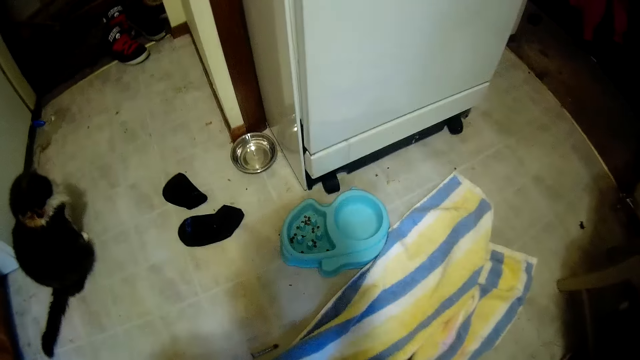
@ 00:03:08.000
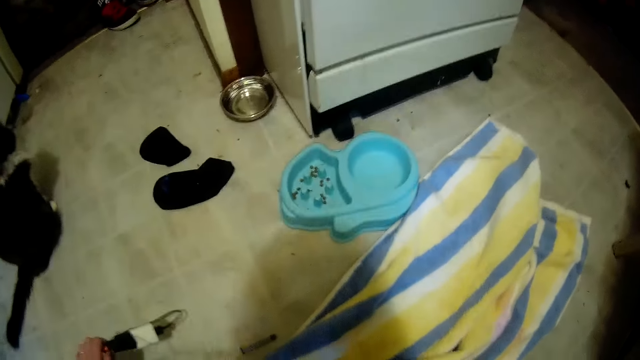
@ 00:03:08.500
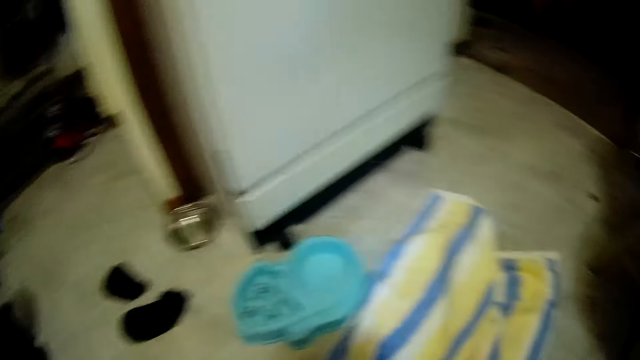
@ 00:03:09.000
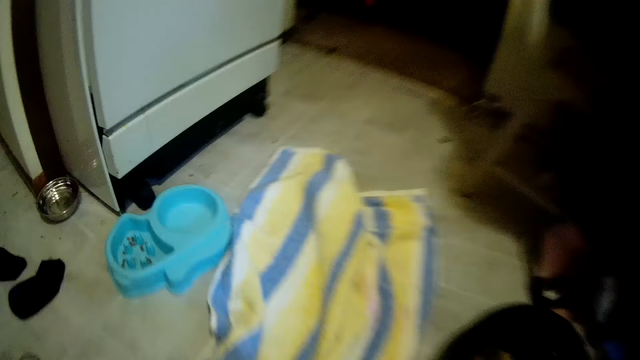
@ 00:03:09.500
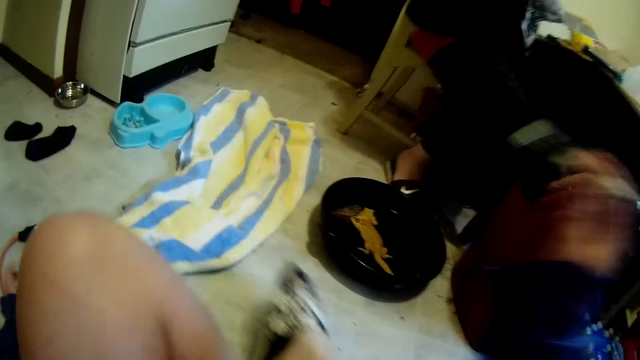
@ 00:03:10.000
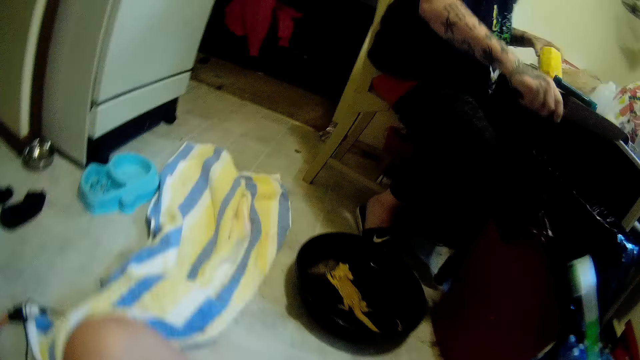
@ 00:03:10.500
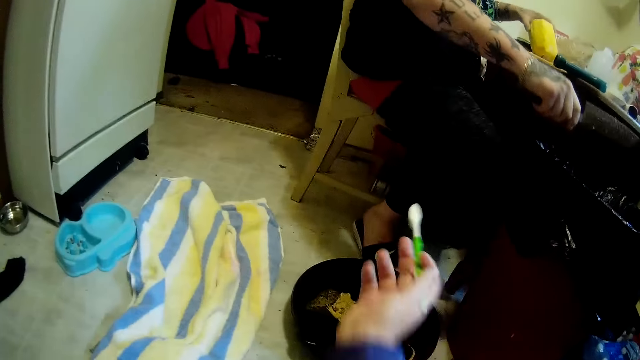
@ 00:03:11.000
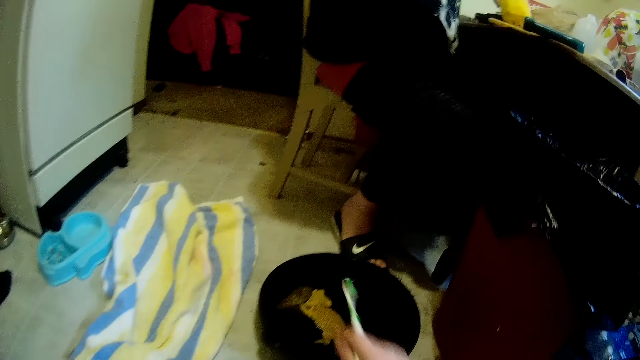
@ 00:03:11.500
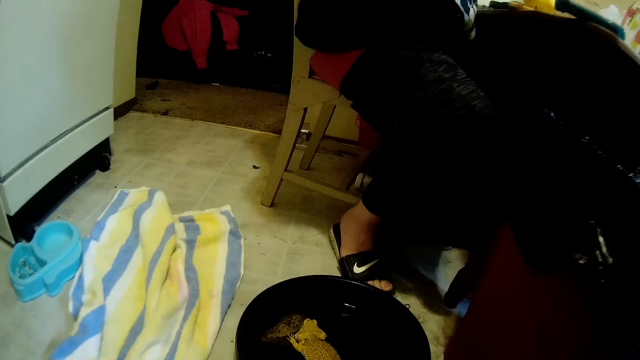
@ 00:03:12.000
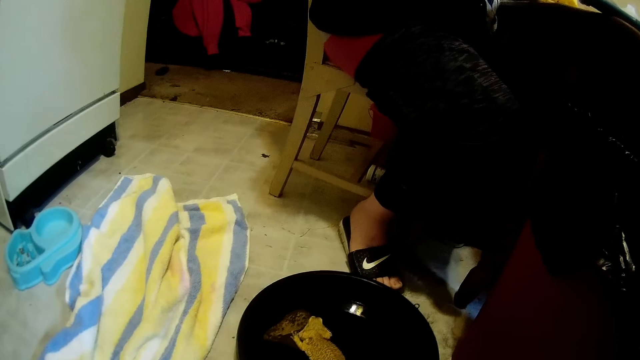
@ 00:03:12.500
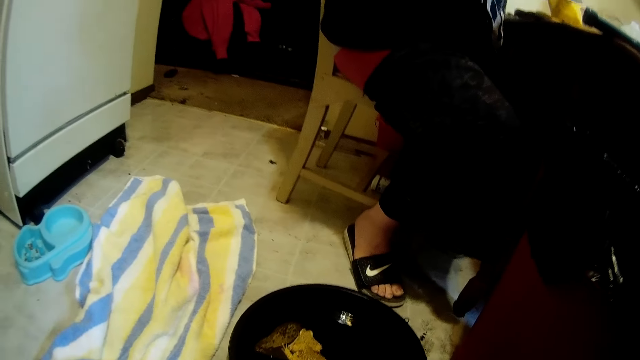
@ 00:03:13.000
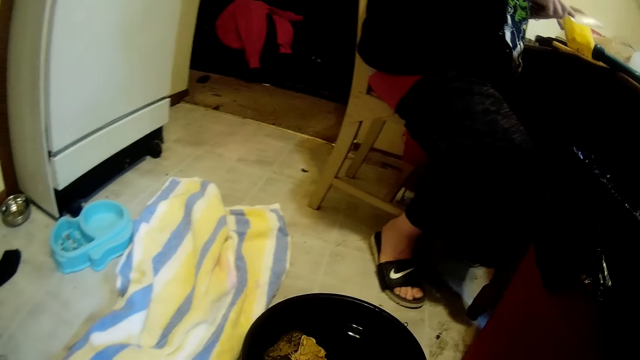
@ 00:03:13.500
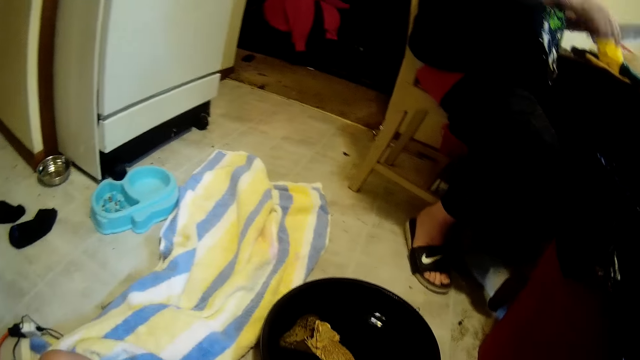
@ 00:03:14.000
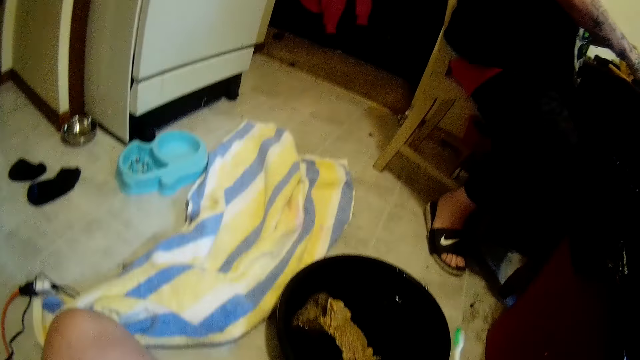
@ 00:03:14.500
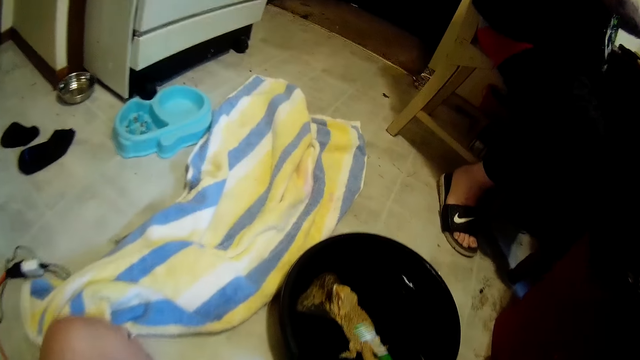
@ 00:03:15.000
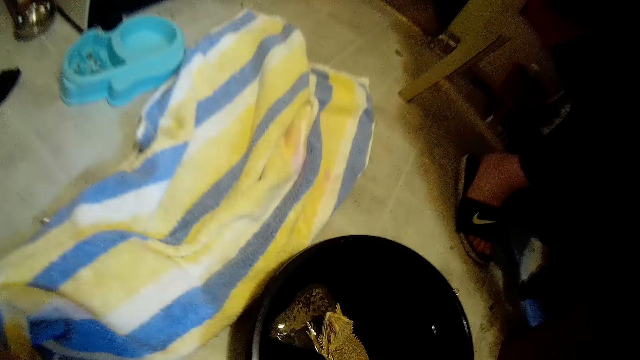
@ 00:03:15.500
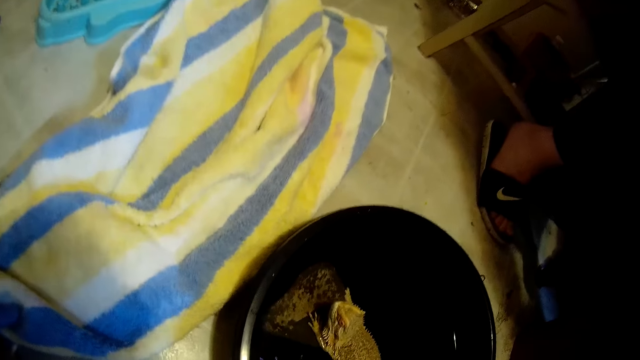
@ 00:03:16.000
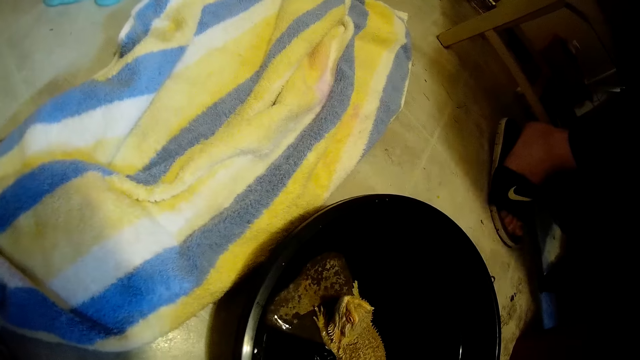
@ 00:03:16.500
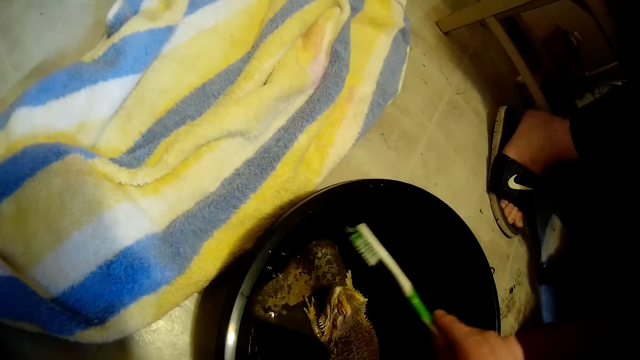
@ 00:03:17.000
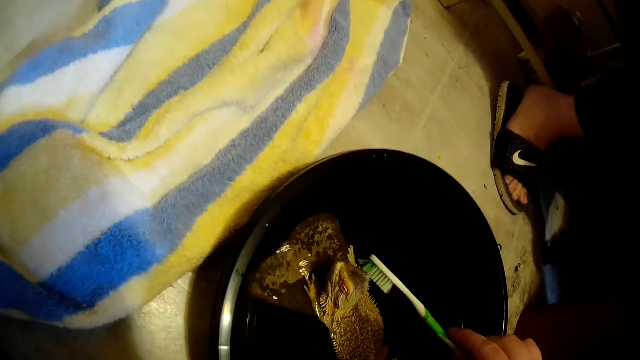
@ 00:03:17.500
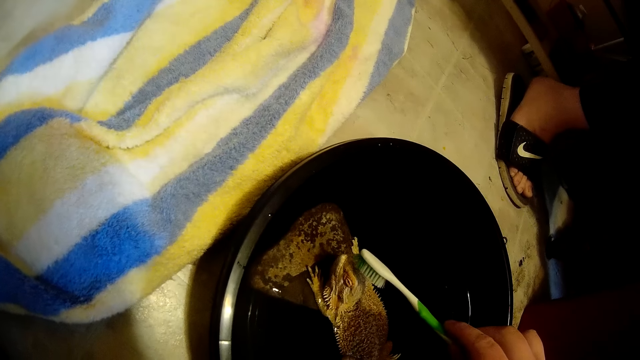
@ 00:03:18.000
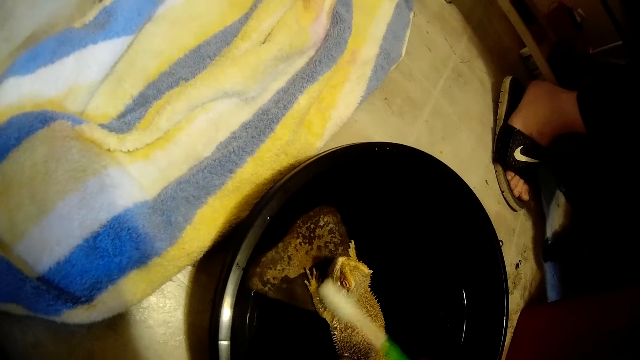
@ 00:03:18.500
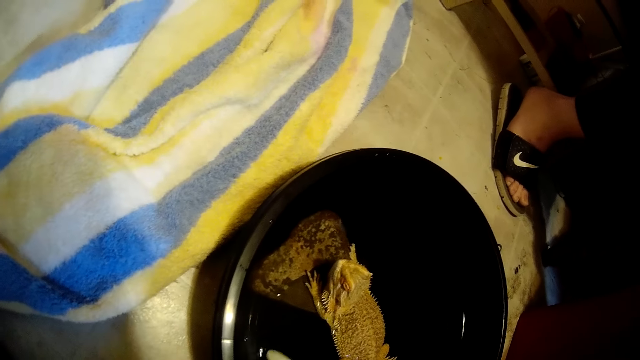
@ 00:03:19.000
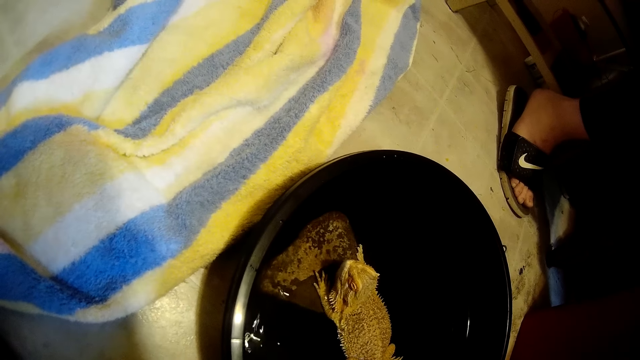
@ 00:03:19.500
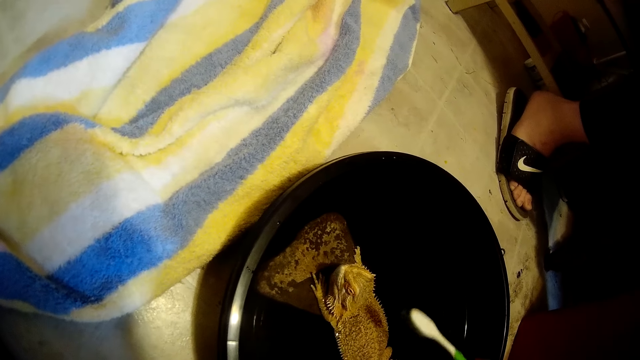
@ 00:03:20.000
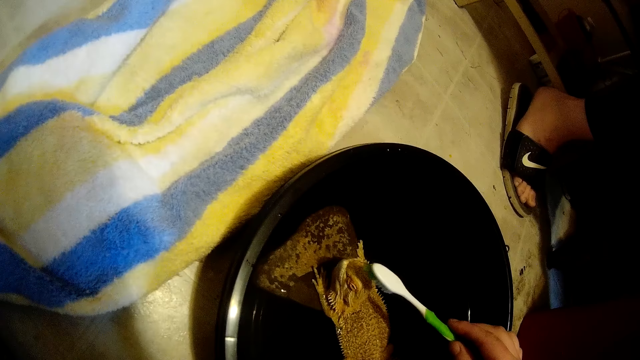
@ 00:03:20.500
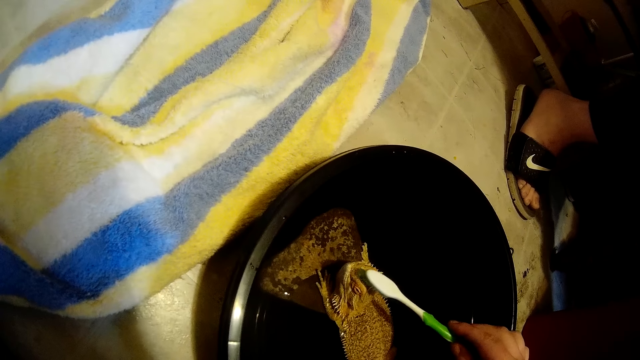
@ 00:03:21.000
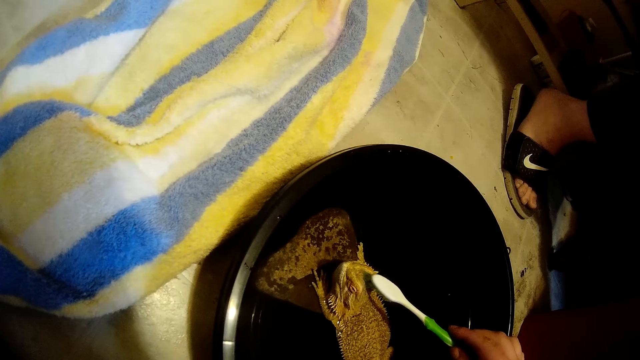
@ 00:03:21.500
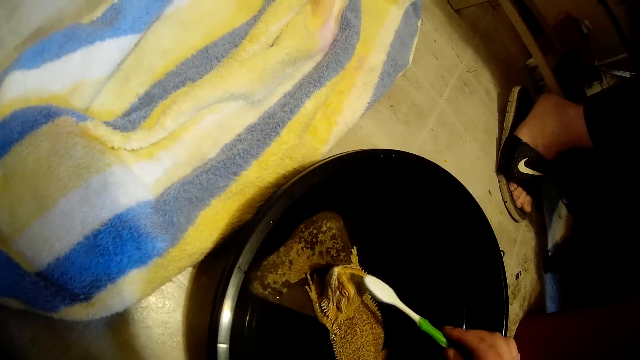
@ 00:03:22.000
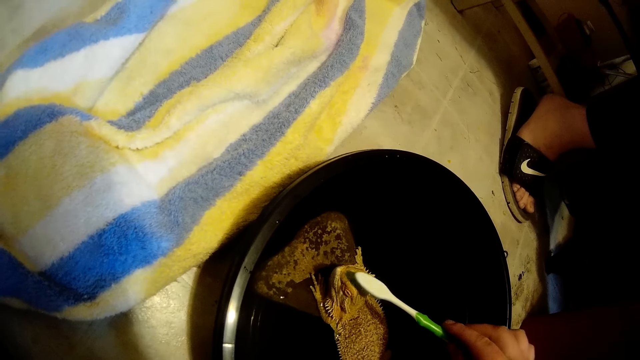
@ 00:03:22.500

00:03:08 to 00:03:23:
The camera wearer drops the charger on the ground with her left hand. She picks up the toothbrush from the towel on the ground with her right hand. A man hits the knife on the trash can with his right hand. The camera wearer drags the black bowl on the ground with her right hand. She puts the toothbrush in the black bowl on the ground with her right hand. She cleans the dragon lizard with the toothbrush in her right hand. She puts the toothbrush in the black bowl on the ground with her right hand. She cleans the dragon lizard with the toothbrush in her right hand.

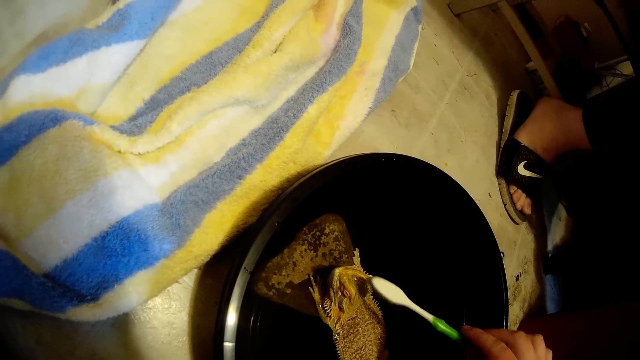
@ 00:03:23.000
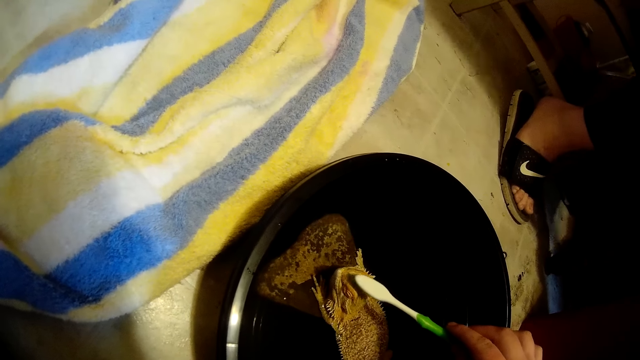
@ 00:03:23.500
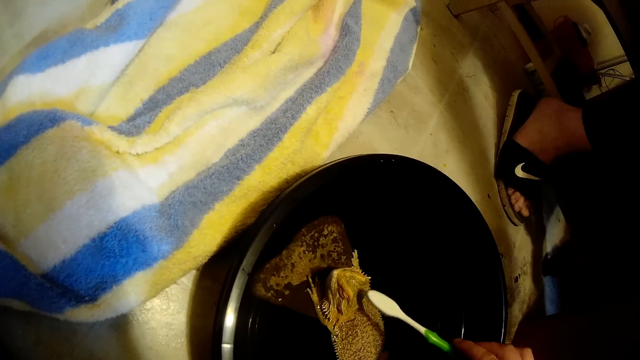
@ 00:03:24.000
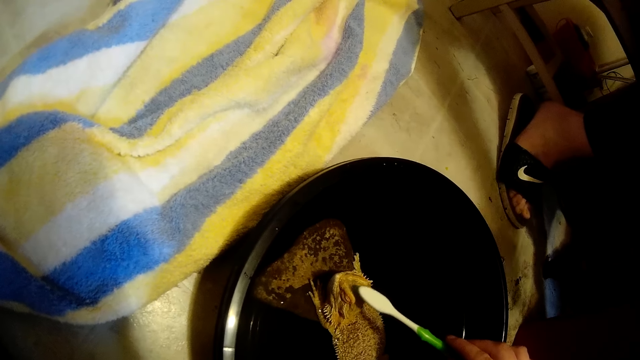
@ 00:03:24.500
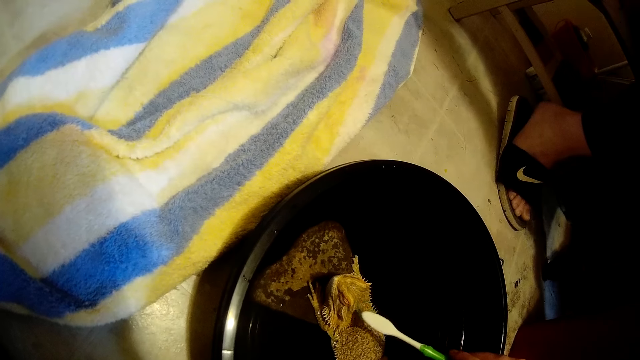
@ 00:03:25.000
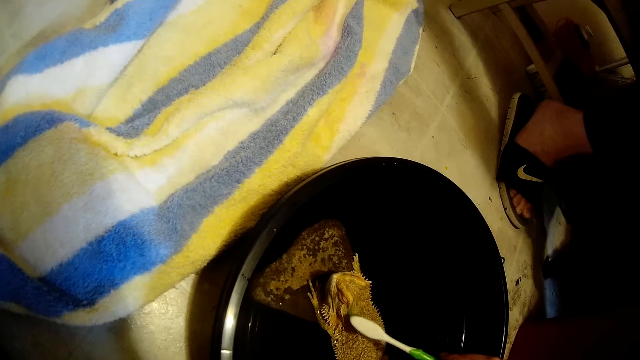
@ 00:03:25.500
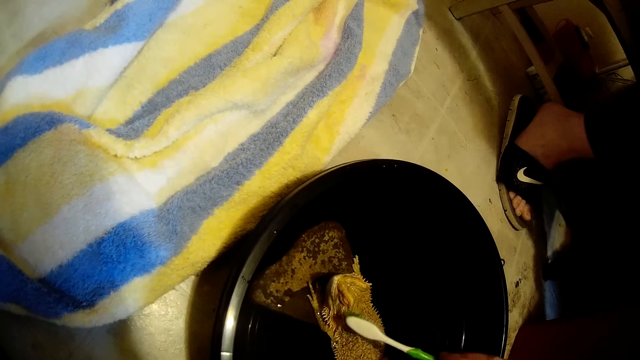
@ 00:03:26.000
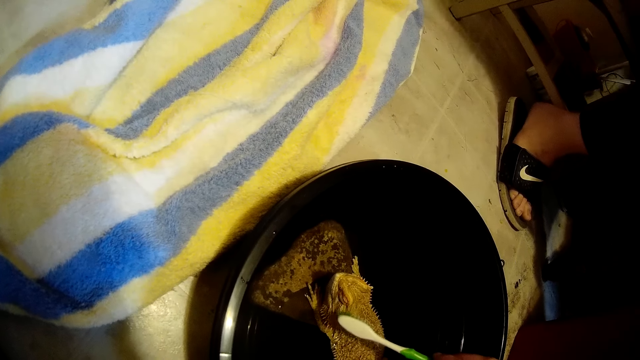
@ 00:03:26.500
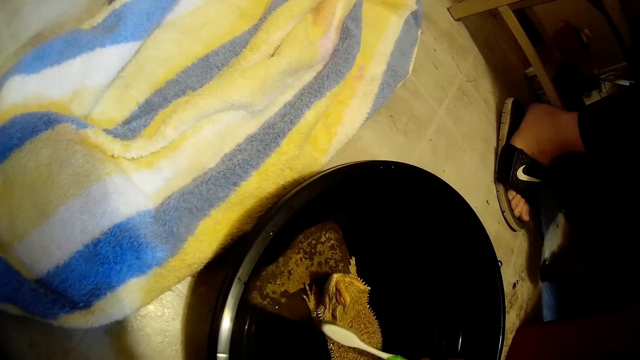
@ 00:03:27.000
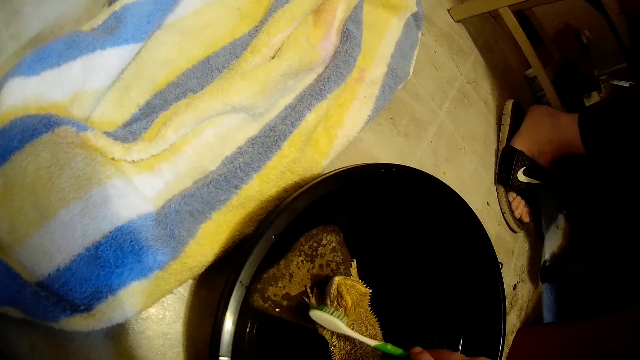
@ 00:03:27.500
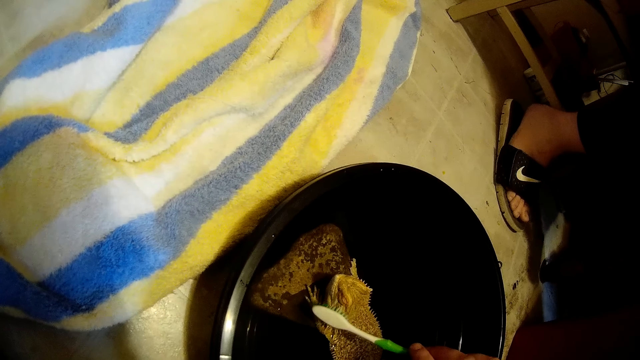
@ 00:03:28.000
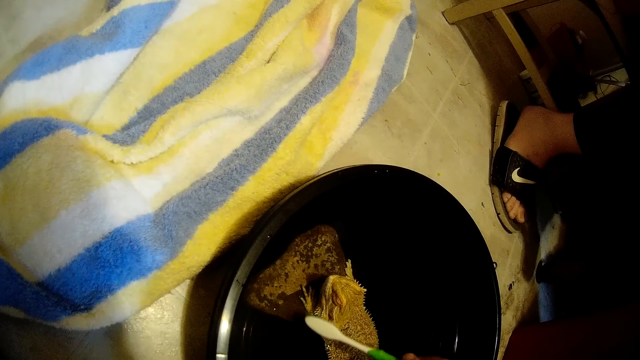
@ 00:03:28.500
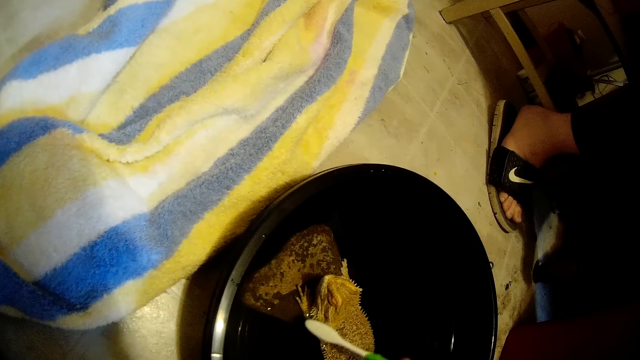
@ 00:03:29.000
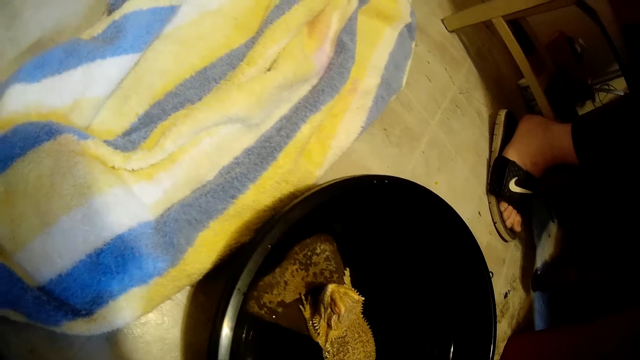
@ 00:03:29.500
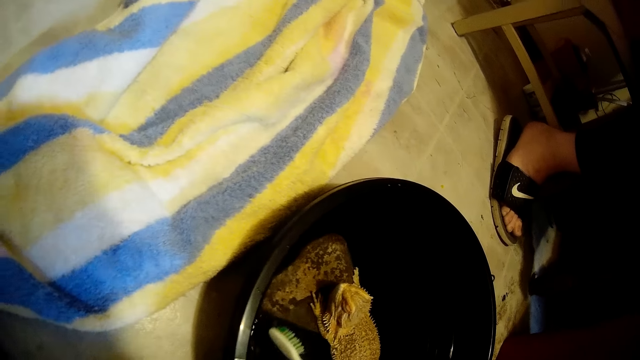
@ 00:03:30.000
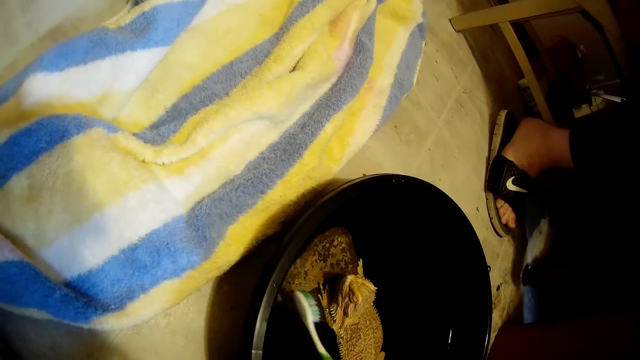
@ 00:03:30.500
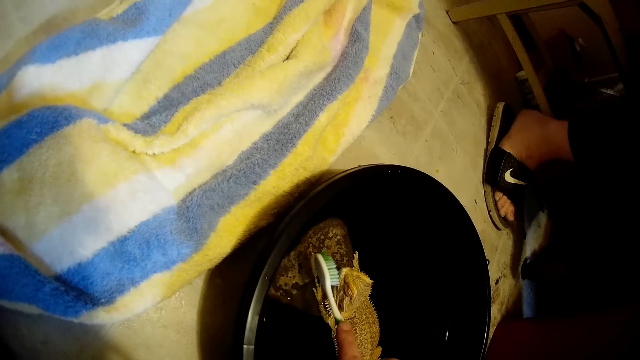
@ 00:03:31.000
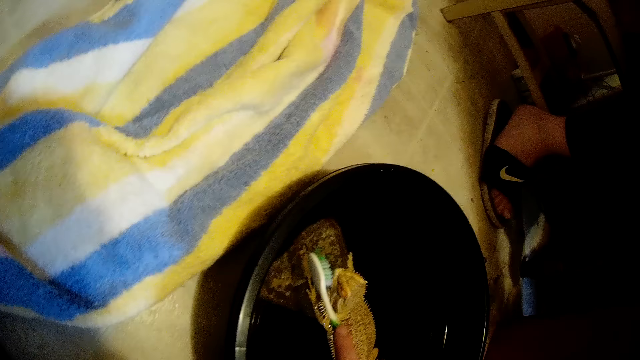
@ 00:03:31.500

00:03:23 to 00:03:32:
The camera wearer puts the toothbrush in the black bowl on the ground with her right hand. She cleans the dragon lizard with the toothbrush in her right hand.
